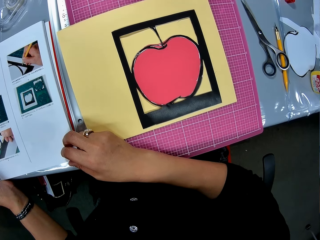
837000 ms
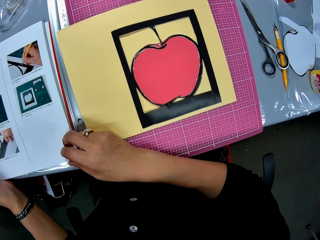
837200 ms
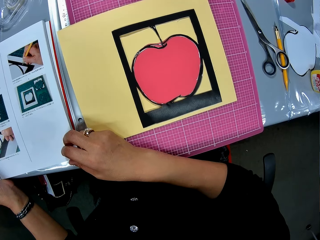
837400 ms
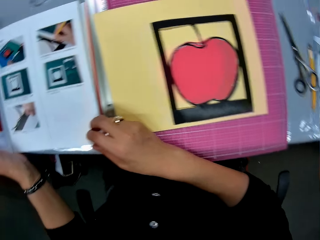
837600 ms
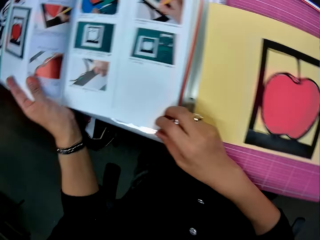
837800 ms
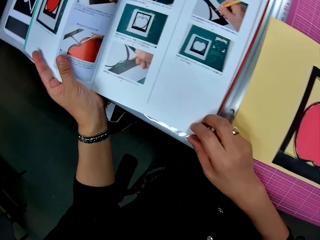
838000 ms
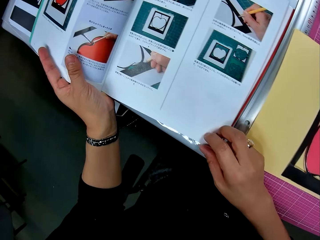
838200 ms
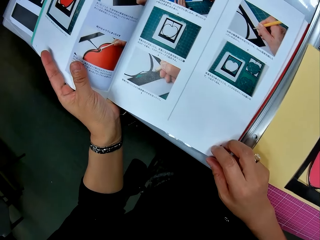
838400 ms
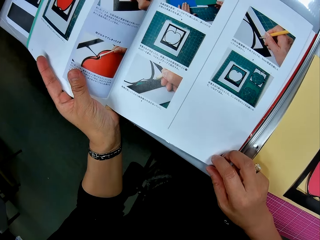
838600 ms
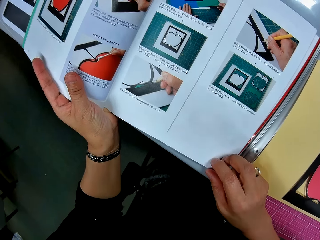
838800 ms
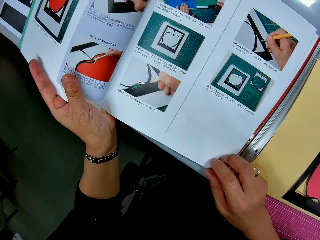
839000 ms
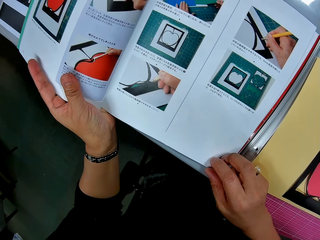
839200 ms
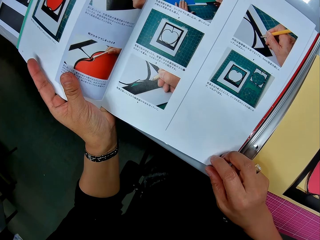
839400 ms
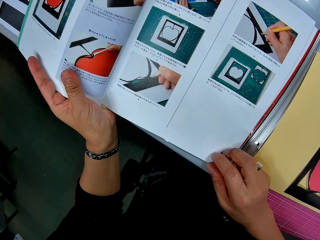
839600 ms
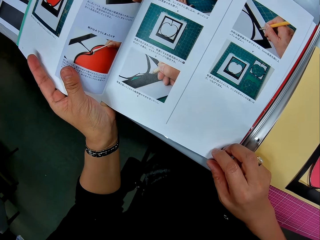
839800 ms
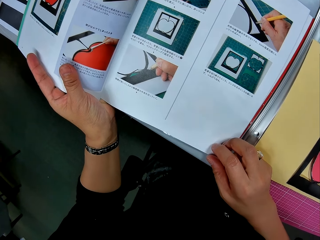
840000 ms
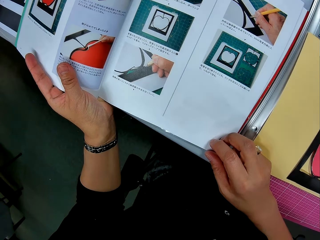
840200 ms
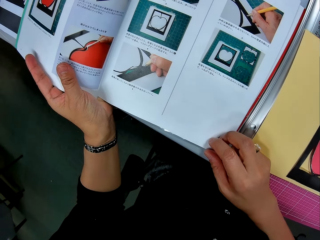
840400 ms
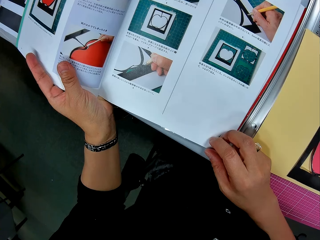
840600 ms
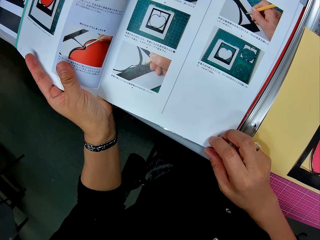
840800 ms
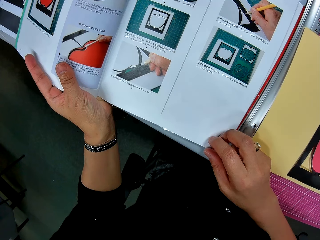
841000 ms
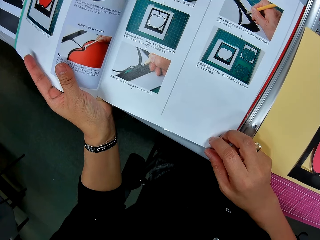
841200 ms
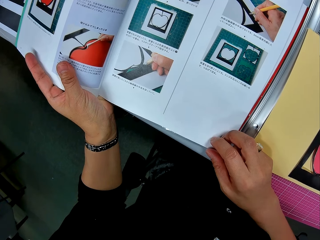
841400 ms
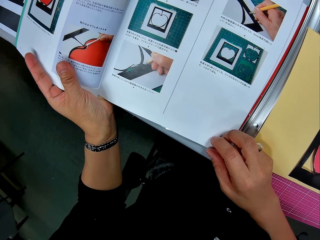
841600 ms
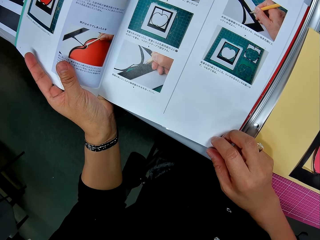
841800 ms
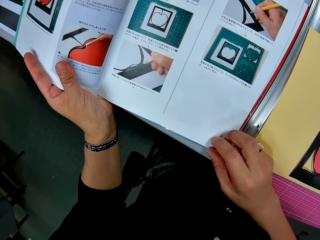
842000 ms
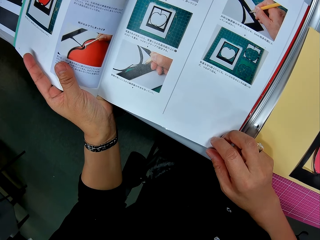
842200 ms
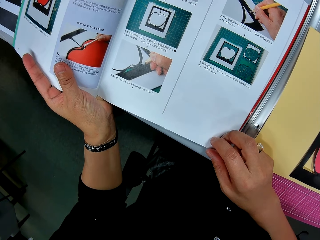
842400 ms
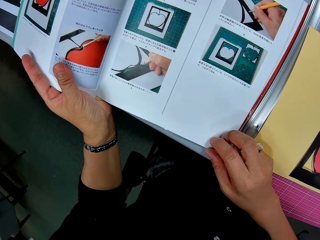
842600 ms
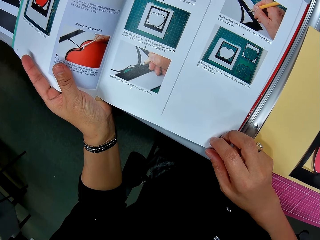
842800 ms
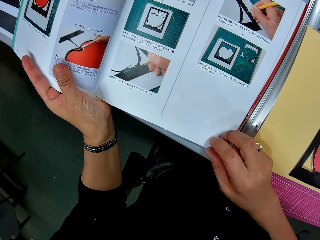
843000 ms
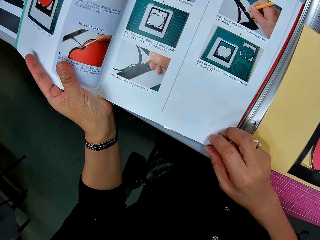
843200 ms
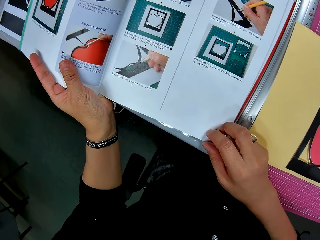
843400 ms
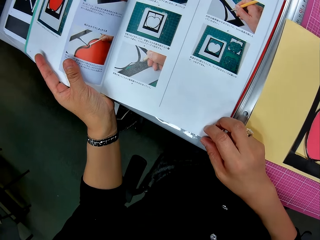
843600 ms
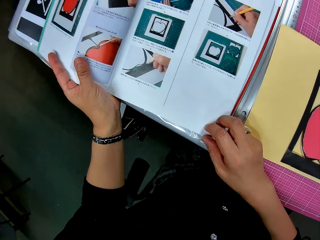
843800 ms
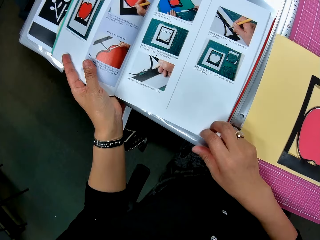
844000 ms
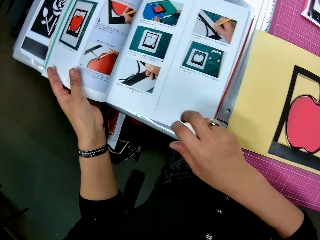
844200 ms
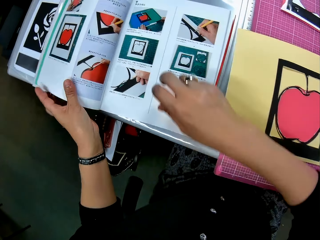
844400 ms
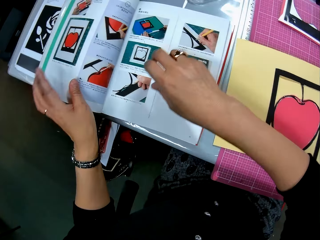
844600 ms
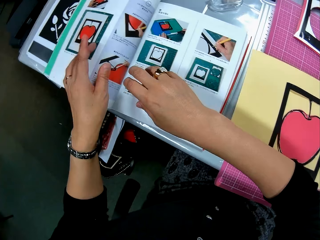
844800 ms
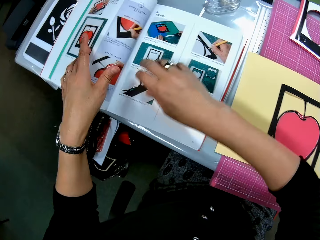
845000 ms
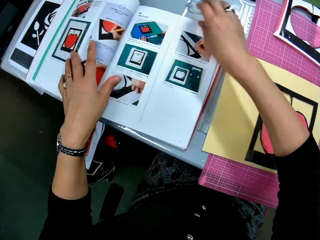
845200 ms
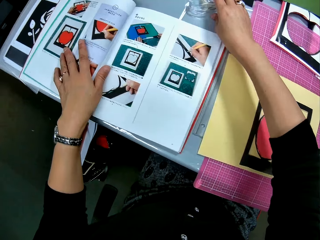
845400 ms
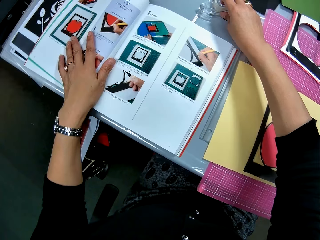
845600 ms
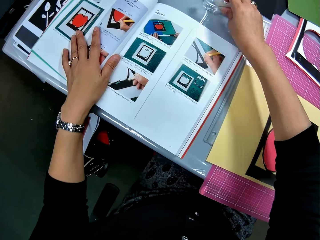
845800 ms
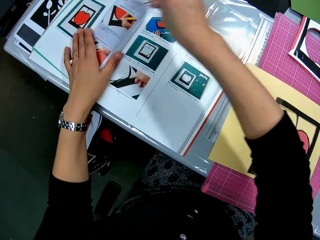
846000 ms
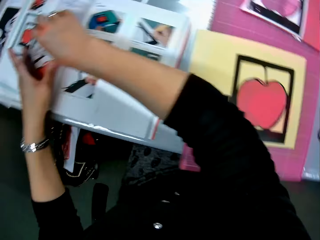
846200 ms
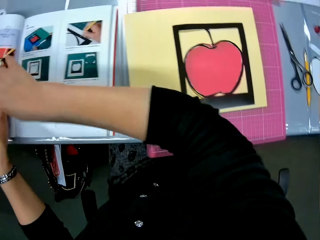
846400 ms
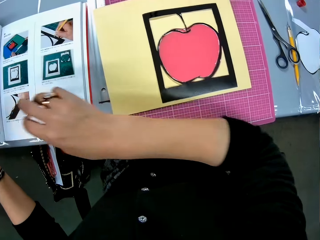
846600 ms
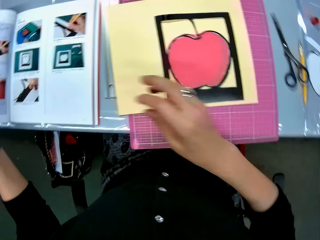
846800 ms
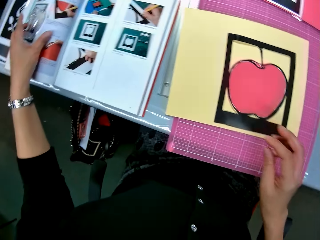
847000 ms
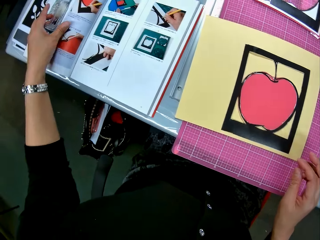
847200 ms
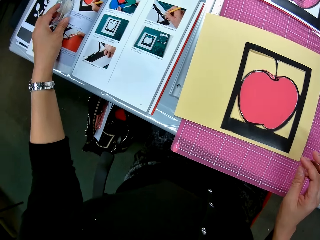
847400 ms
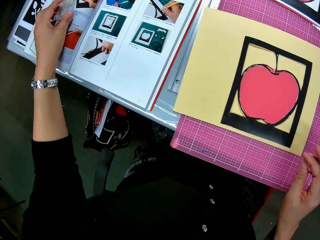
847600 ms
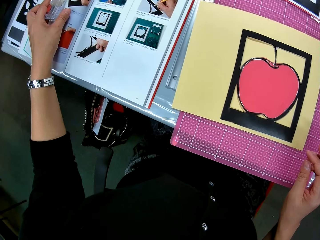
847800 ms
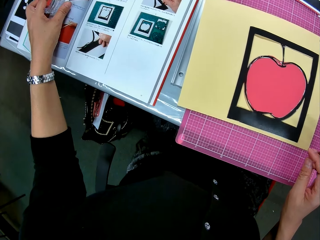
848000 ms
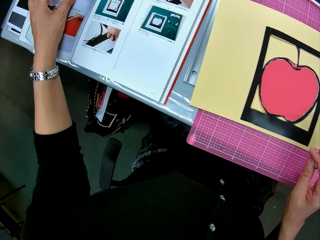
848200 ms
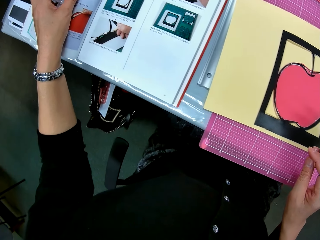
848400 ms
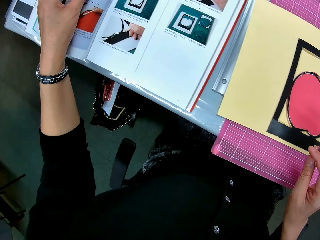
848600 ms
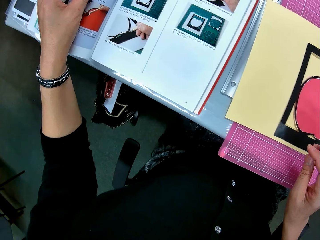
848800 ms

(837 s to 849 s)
The camera wearer looks at the book. She holds the book with the left hand. She picks a cello tape from the table with her right hand. She drops the cello tape on the book with her right hand. She adjusts the cello tape with her left hand. She looks at something on a beige card stock.

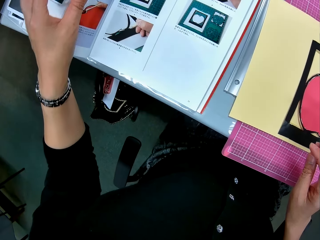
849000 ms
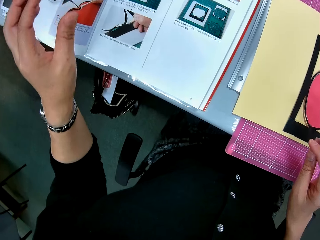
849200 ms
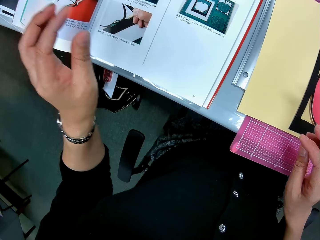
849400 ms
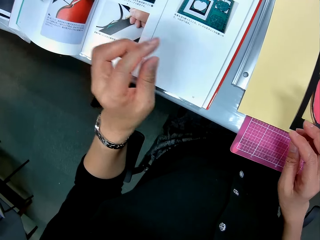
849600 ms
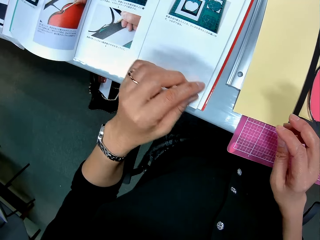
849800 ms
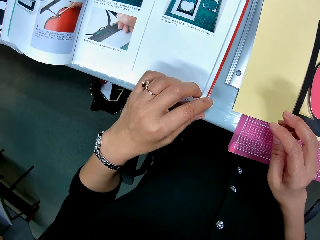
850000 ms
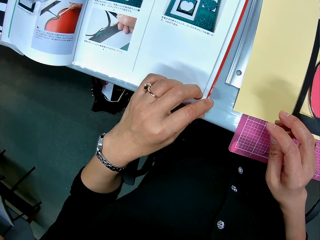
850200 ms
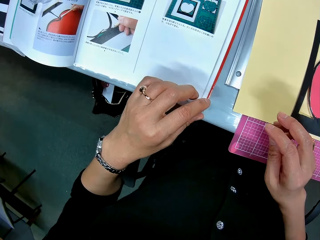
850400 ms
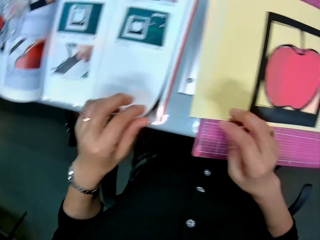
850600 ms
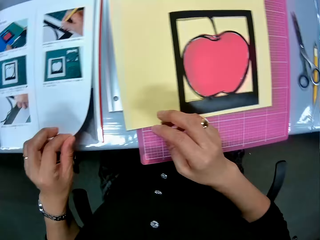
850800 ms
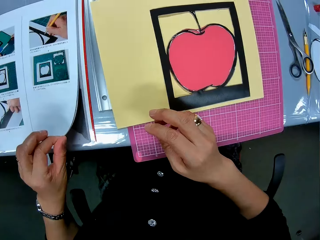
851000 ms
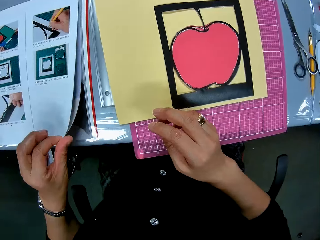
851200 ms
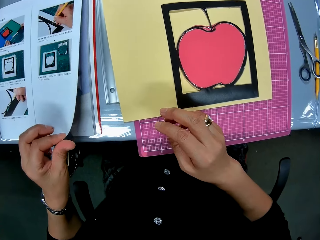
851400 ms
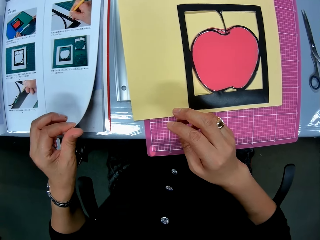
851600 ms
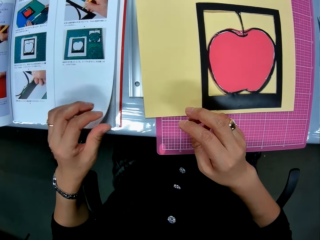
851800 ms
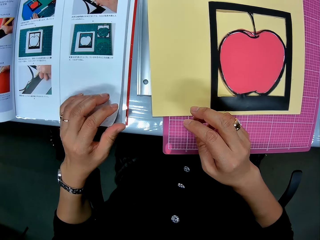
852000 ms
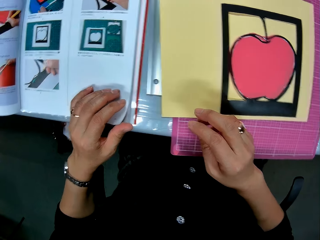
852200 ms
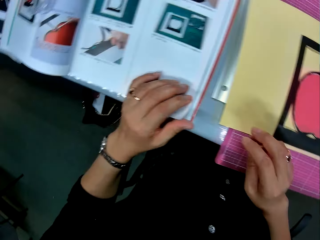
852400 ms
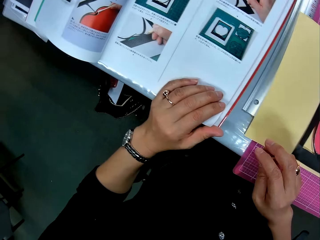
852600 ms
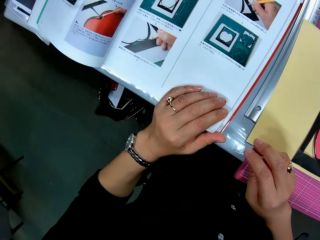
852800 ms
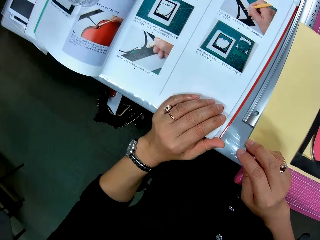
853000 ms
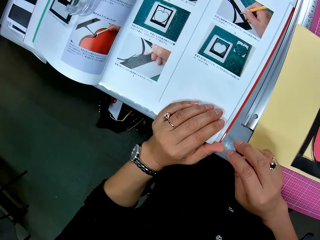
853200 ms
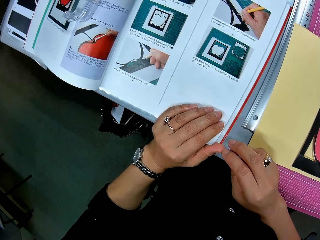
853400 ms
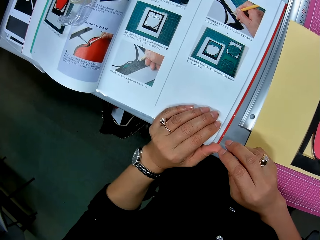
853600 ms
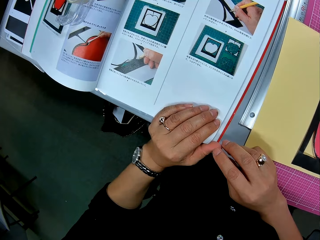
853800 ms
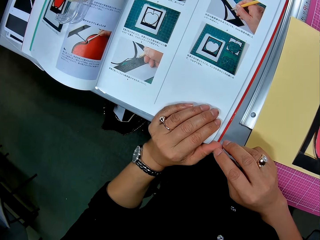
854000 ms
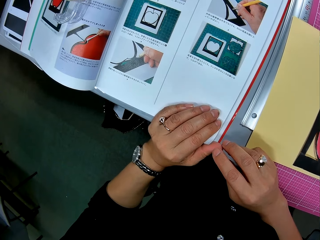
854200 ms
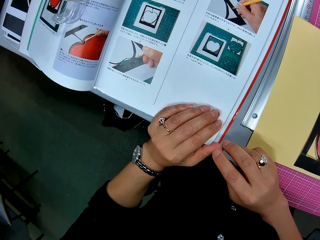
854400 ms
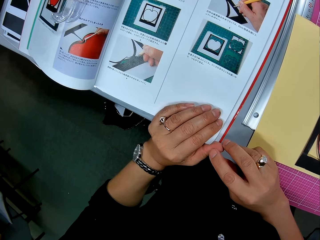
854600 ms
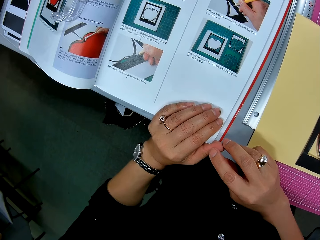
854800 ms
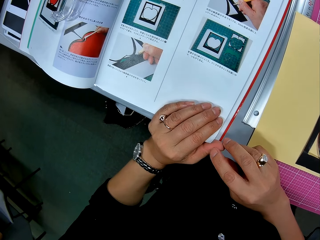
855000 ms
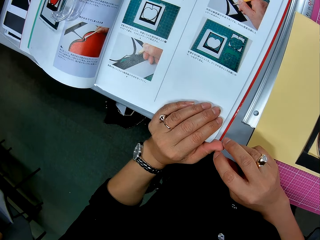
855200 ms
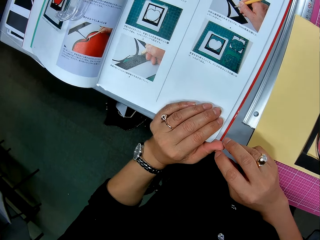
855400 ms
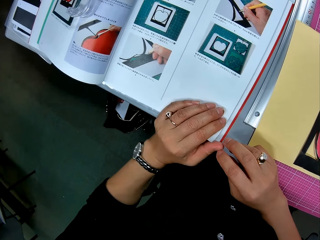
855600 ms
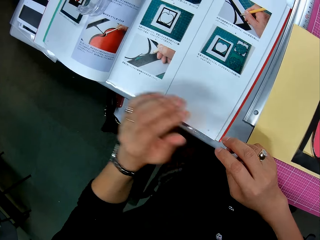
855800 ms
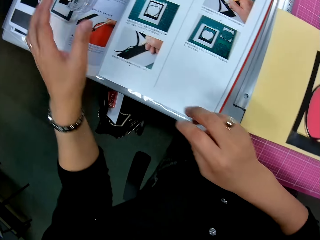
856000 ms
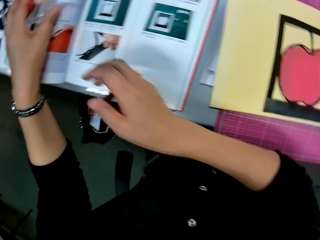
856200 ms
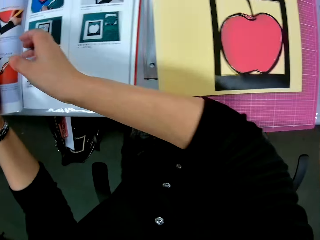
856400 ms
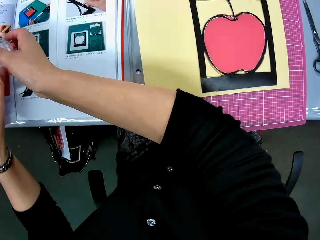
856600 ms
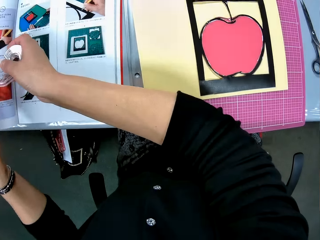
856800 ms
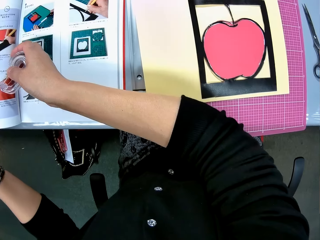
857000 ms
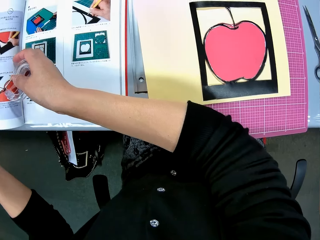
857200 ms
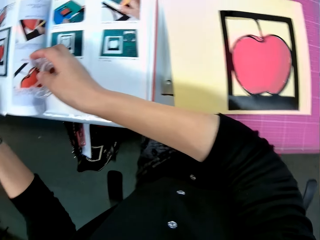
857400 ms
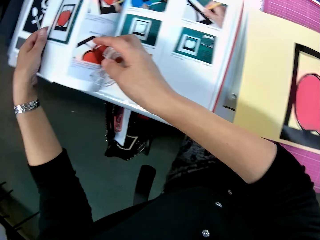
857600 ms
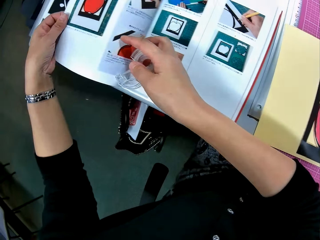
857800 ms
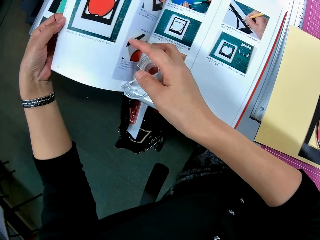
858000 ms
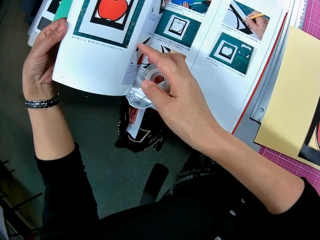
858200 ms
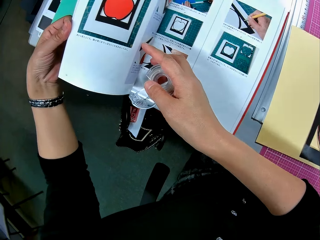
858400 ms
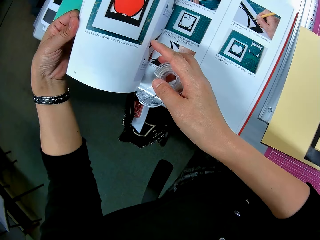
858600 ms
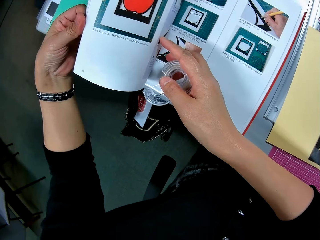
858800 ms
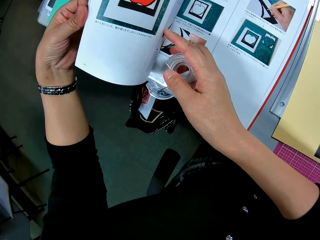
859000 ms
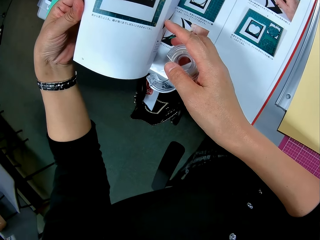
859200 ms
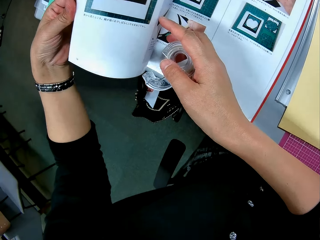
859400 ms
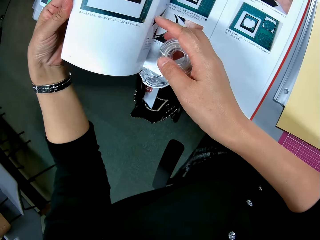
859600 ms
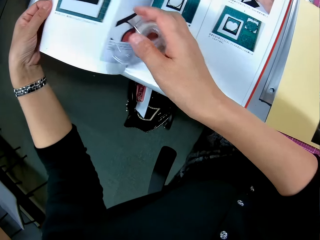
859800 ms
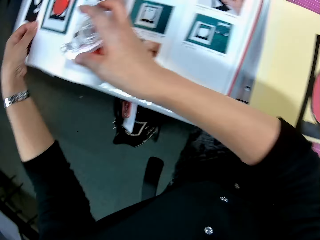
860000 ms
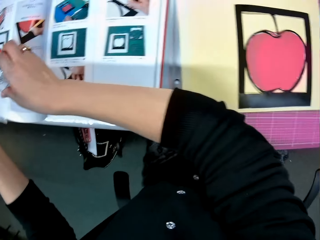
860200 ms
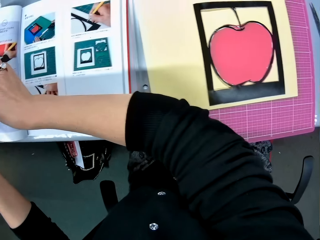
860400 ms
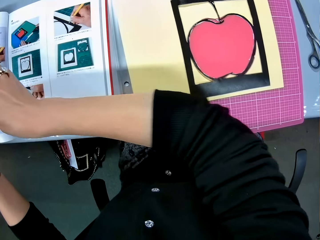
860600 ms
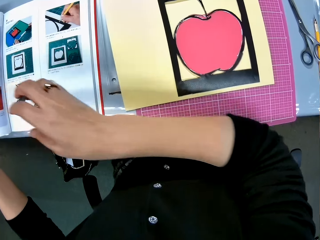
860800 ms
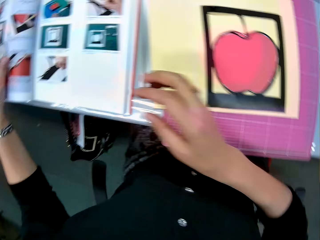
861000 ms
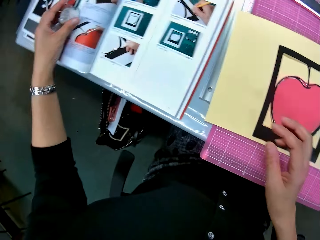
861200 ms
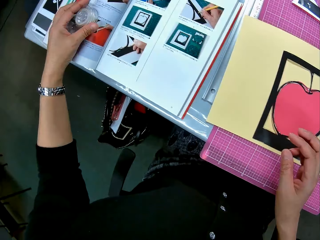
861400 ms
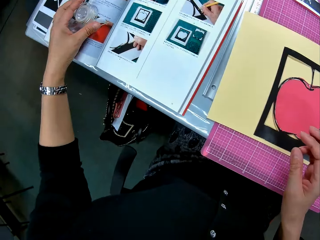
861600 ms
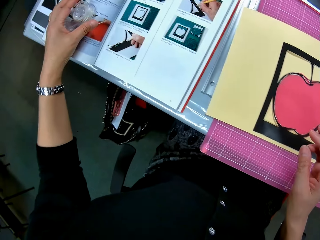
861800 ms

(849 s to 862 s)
The camera wearer releases the book. She looks at something on a beige card stock. She touches the book page edge with the left hand. She looks at the book. She touches the left hand thumb with the right hand fingers. She picks the cello tape with her left hand from the book. She passes the cello tape from the left hand to the right hand. She holds something with the right hand. She lifts the left part of the book with her left hand. She drops the left part of the book with her left hand. She drops the cello tape on the book with her right hand. She adjusts something on the book.
